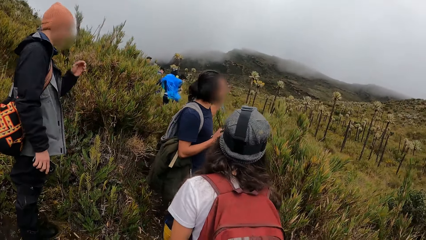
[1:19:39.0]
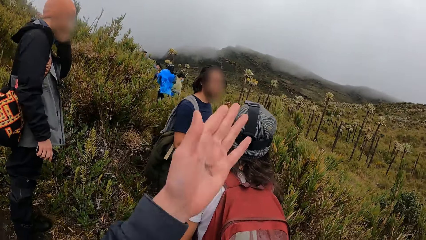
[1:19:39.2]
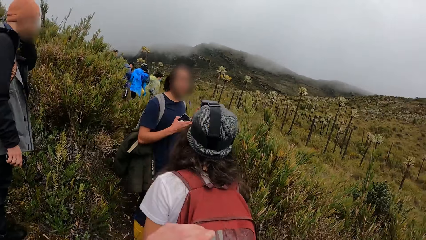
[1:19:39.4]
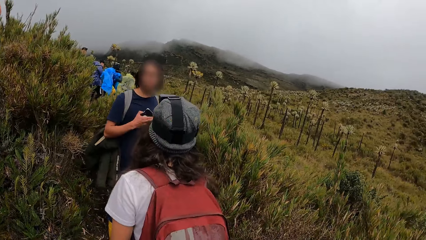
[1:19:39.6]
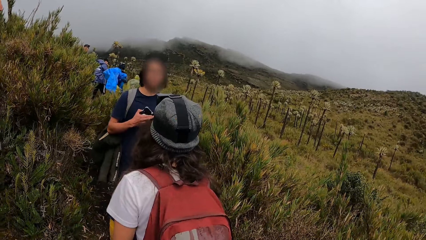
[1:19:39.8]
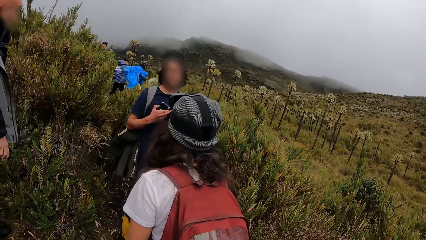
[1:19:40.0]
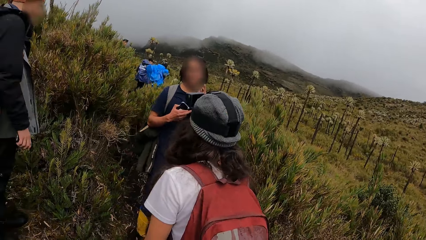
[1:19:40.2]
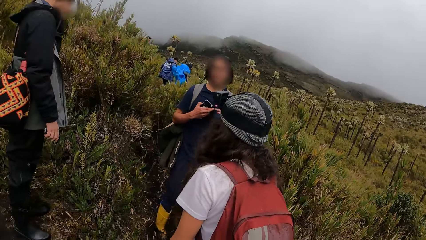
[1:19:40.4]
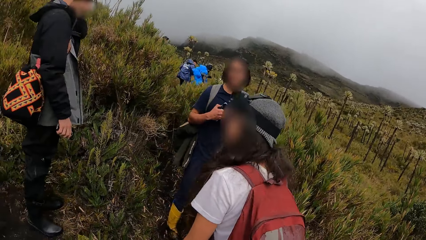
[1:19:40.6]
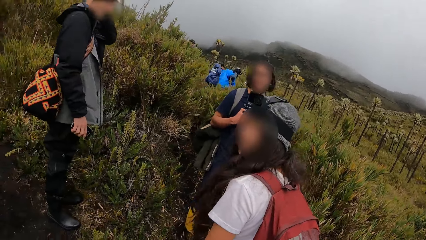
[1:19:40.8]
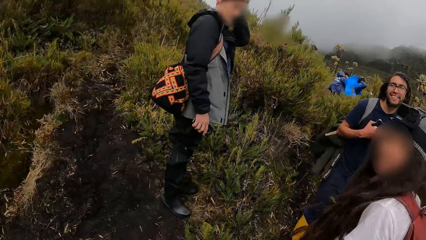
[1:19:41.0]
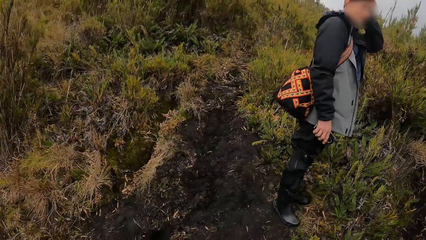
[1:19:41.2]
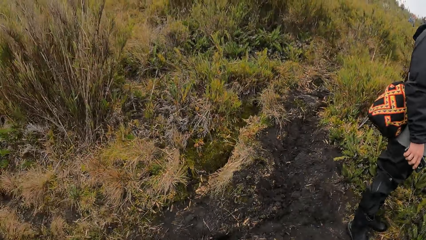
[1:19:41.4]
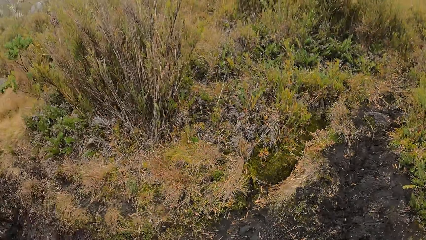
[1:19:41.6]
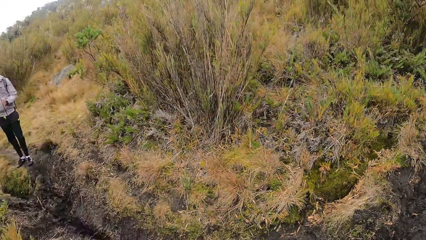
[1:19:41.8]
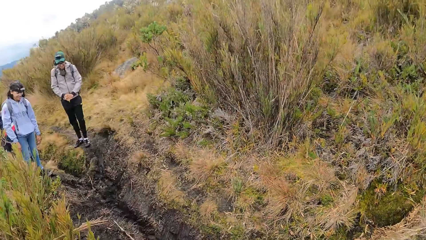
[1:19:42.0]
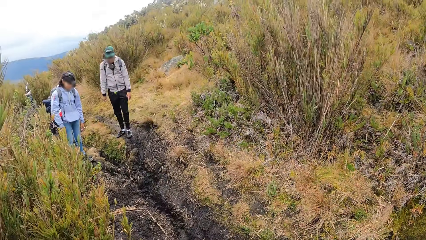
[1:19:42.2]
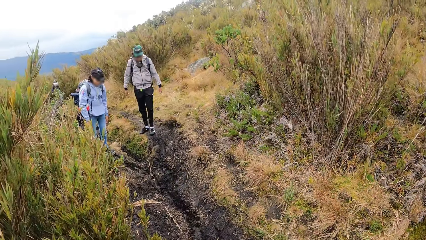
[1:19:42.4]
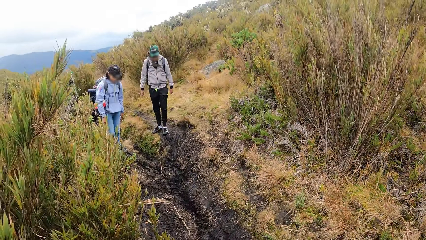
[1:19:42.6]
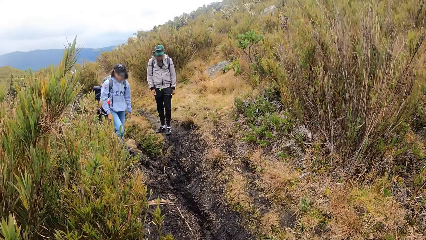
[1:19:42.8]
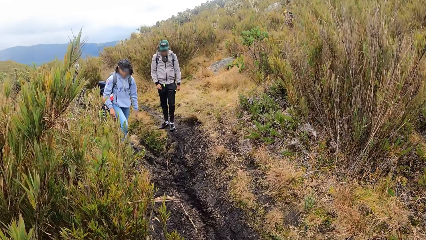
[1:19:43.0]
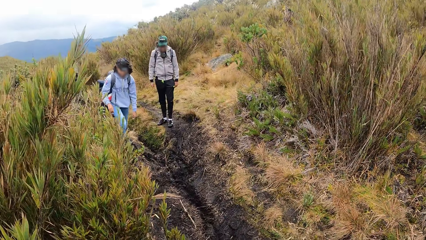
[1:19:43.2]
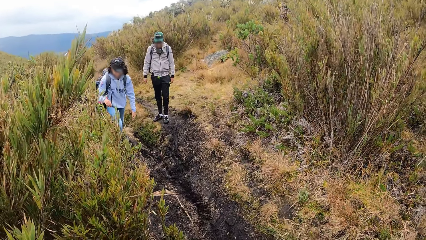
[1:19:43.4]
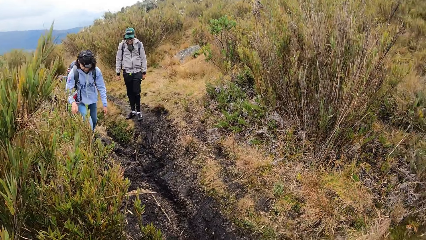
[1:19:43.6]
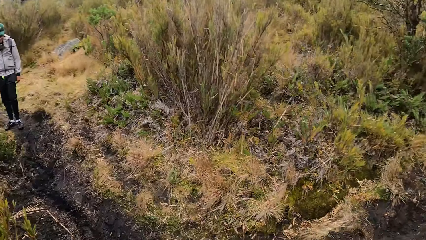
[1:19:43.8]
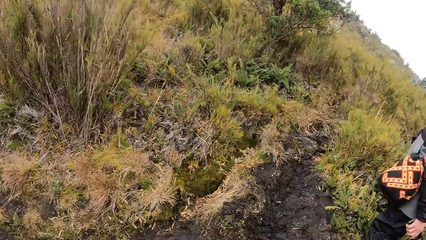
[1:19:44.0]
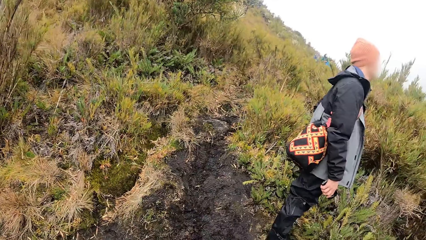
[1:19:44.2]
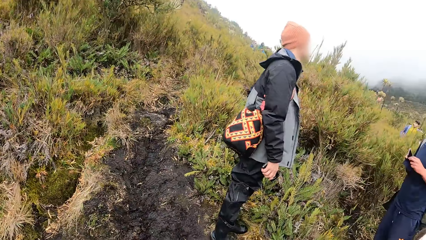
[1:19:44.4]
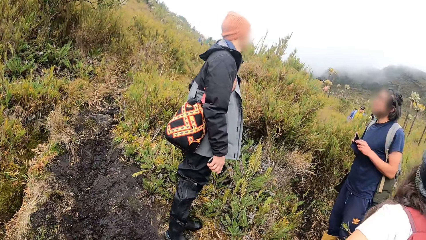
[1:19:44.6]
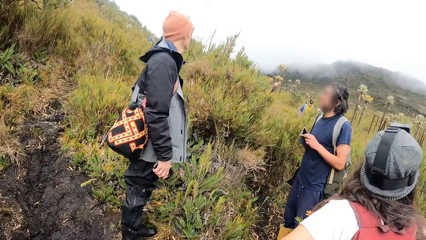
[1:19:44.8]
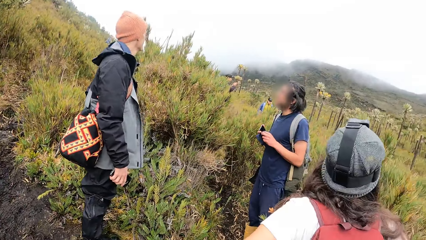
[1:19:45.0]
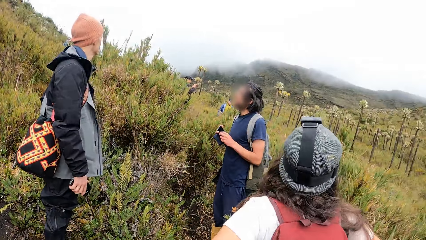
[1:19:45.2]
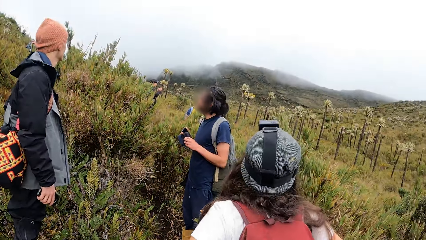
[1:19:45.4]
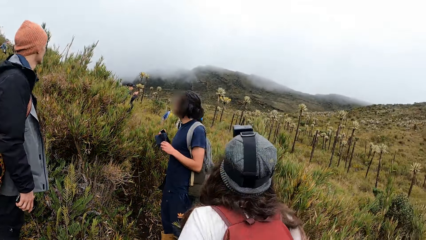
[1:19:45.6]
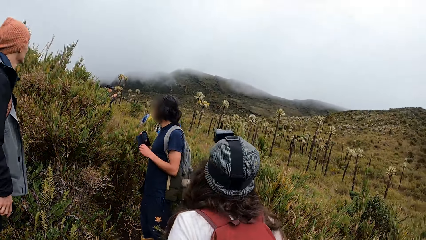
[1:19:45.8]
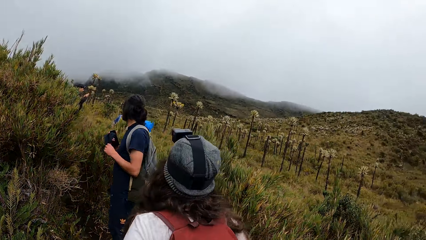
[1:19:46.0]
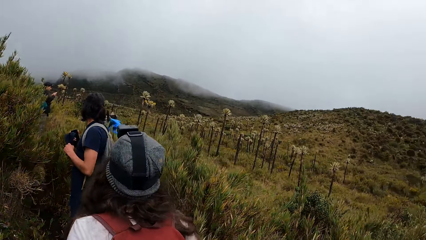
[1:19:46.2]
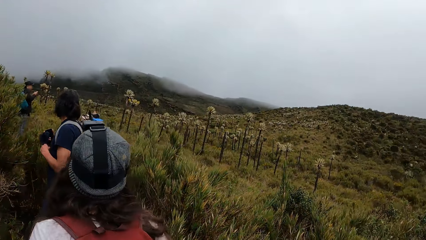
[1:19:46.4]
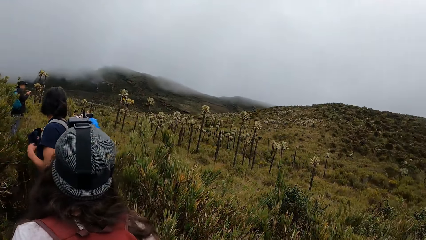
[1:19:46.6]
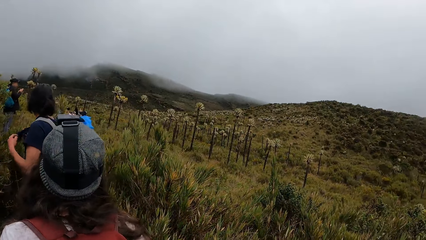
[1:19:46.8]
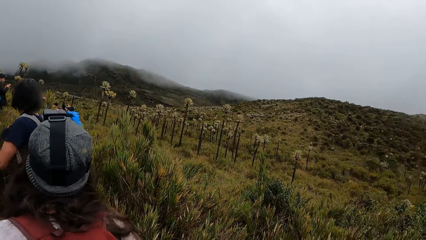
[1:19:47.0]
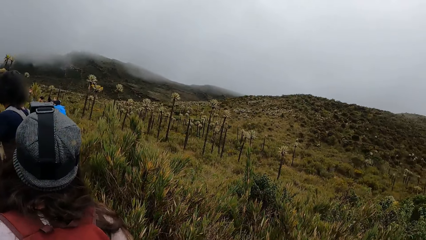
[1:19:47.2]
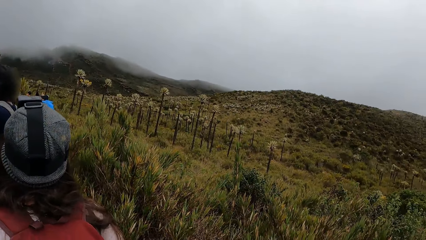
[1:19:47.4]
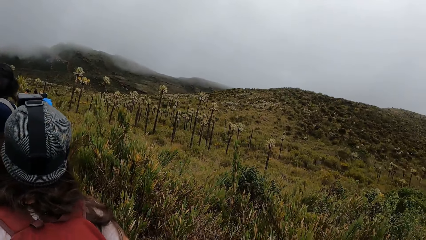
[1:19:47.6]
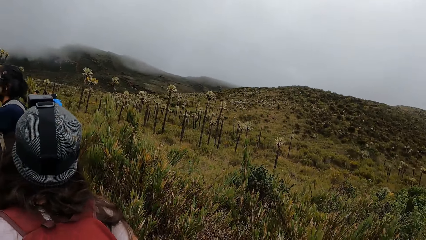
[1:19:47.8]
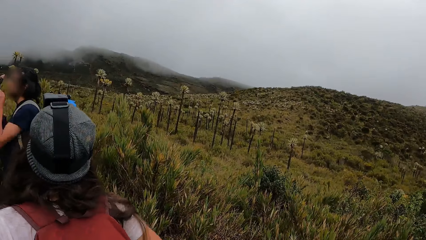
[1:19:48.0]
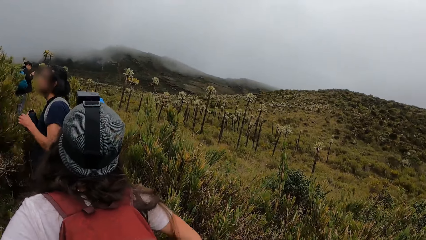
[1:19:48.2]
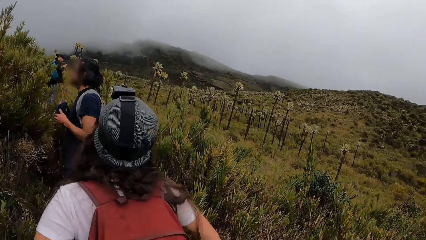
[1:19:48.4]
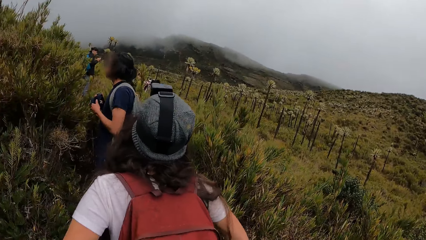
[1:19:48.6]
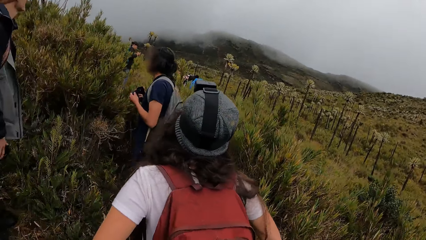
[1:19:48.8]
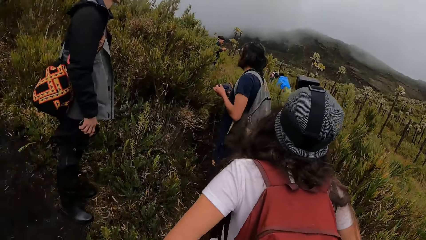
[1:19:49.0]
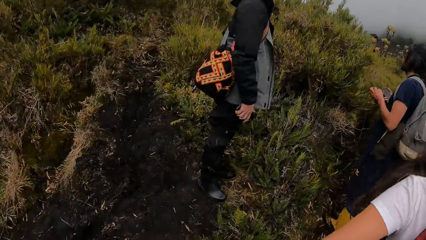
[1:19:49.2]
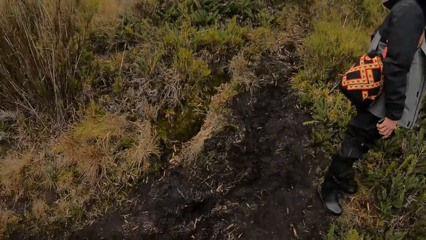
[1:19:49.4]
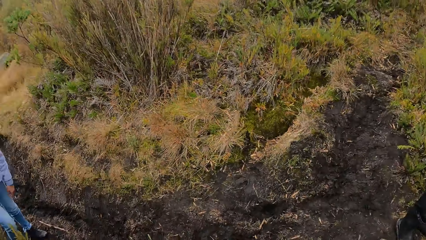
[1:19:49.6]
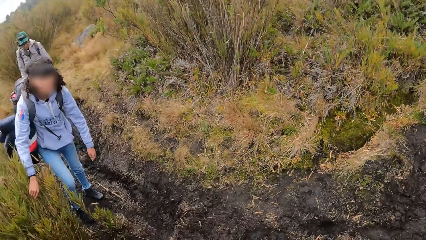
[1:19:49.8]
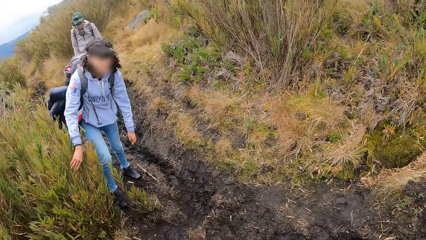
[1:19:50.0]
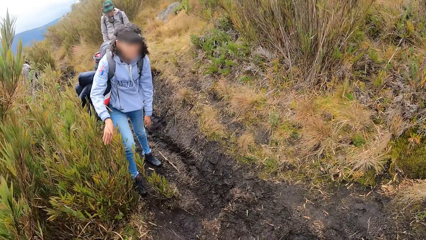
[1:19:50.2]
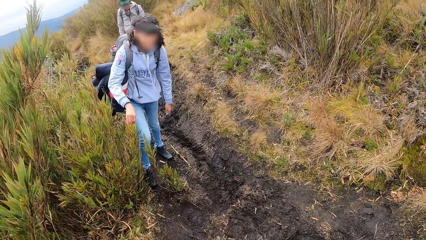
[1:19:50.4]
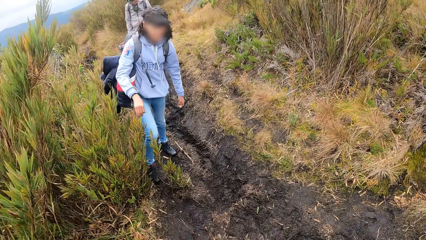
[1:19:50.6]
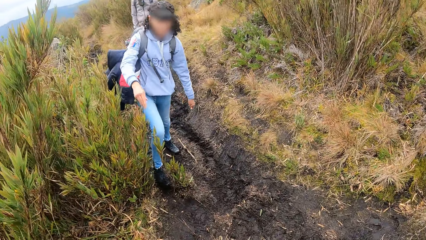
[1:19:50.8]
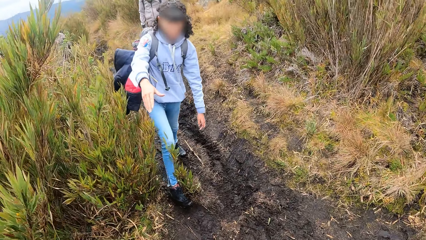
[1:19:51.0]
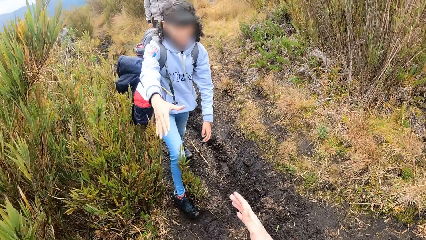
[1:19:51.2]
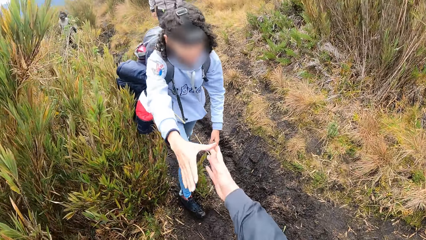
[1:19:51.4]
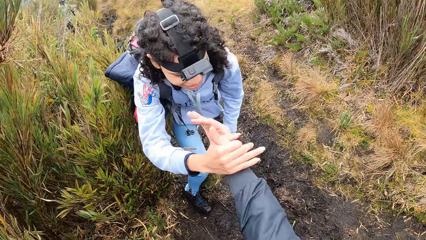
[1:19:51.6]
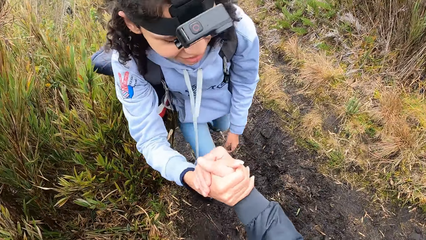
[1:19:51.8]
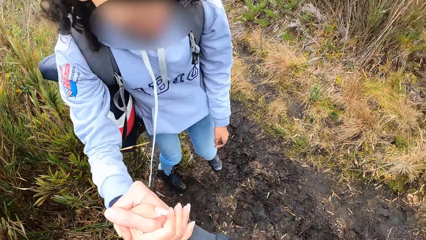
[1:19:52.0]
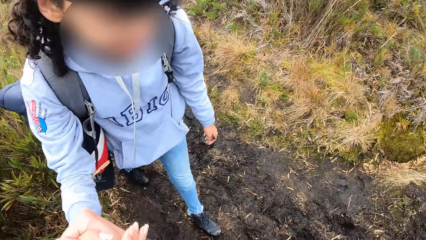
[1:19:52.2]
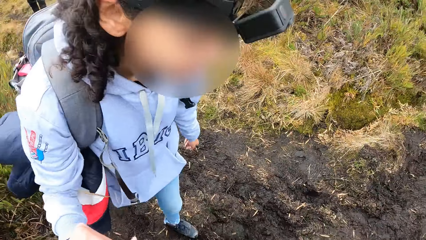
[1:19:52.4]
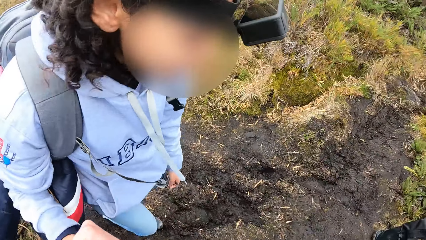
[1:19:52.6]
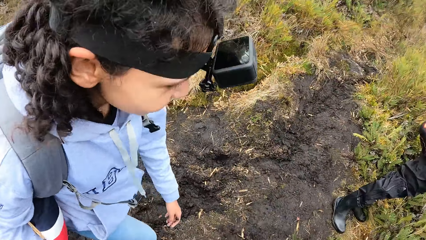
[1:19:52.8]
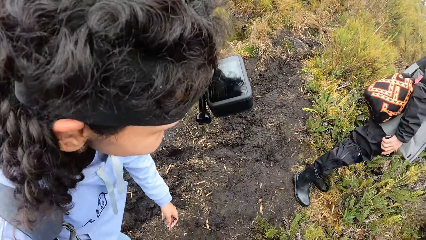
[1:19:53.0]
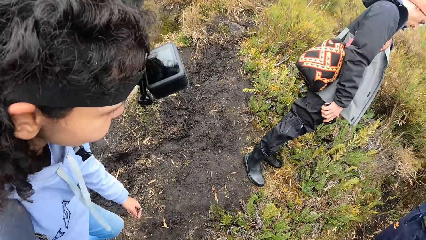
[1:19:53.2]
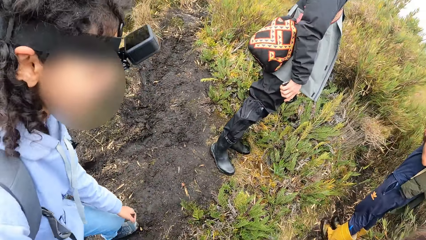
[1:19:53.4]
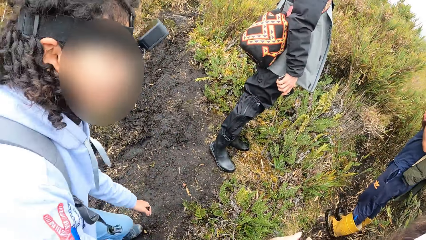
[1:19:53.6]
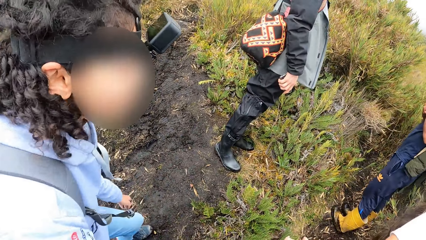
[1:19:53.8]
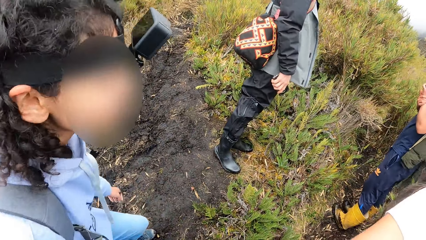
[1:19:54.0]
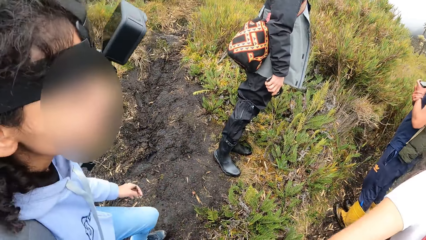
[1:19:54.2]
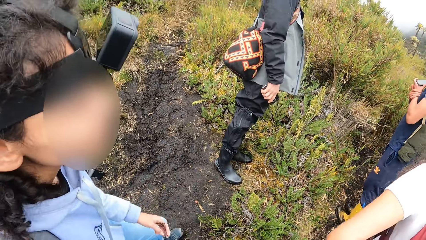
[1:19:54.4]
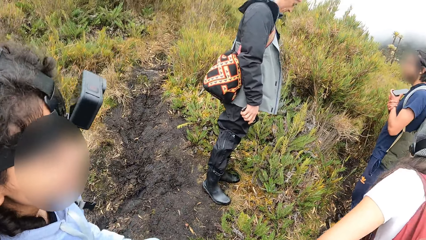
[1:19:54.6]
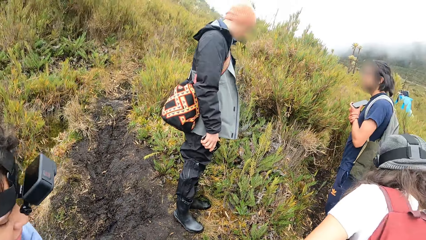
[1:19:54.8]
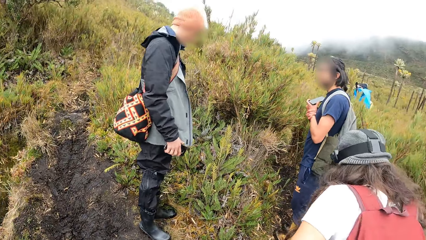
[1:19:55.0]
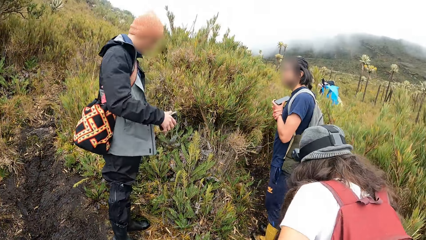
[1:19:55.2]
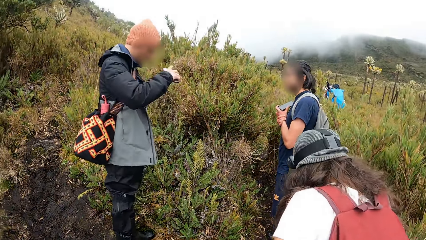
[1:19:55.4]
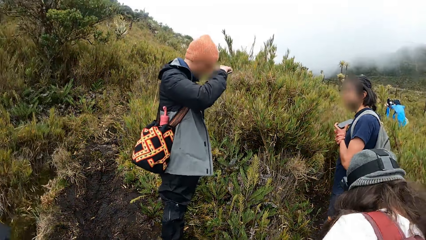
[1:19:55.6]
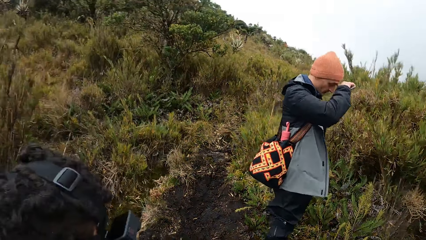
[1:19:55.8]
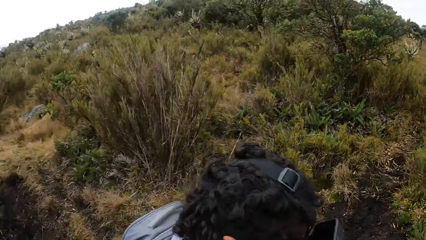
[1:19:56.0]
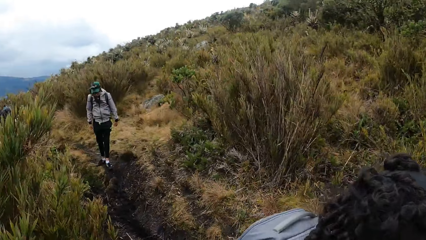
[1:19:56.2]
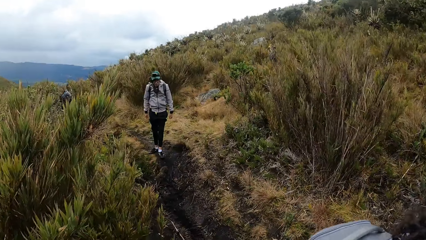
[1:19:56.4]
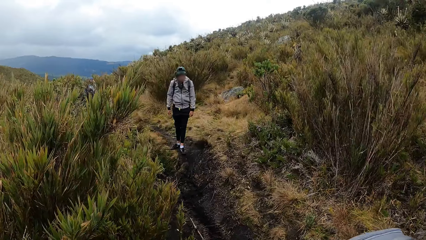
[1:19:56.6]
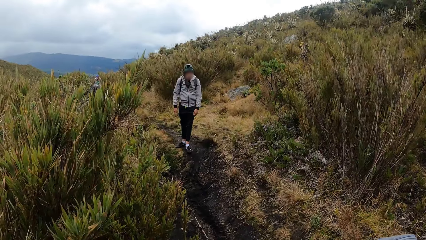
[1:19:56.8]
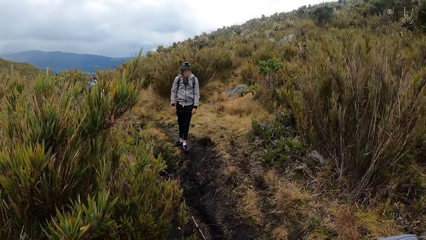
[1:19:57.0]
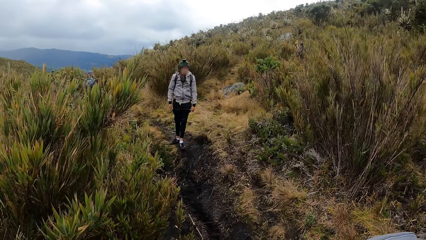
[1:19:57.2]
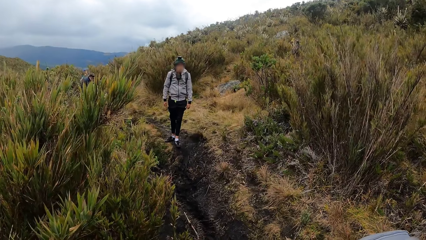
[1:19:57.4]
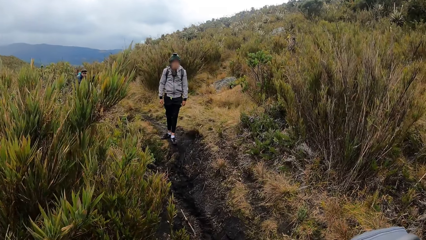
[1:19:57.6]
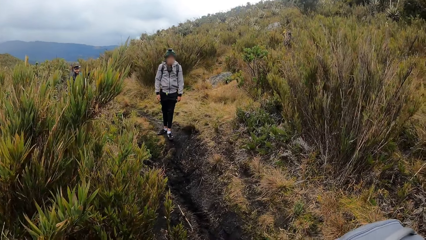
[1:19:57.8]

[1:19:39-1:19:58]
A man gestures out with his hand. The camera wearer looks around the field. A woman stretches her right hand. The camera wearer stretches her right hand. The woman places her right hand on the camera wearer's right hand. The camera wearer holds the hand of another man. She looks around the field. She looks around the field again.
